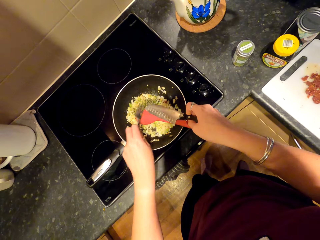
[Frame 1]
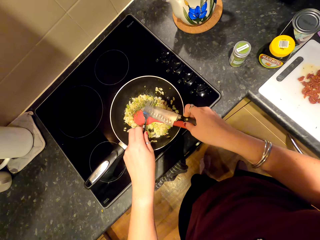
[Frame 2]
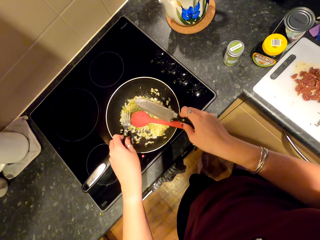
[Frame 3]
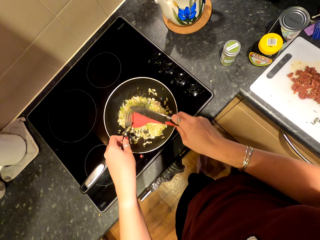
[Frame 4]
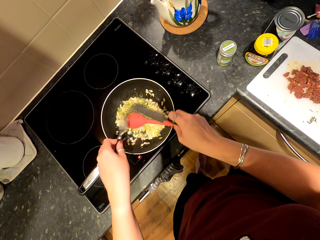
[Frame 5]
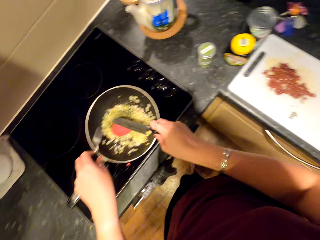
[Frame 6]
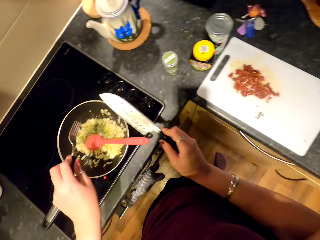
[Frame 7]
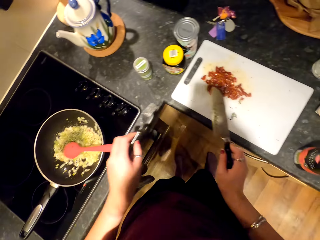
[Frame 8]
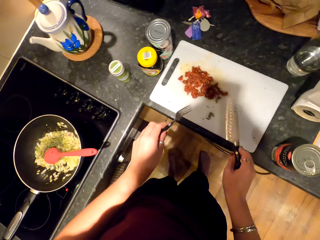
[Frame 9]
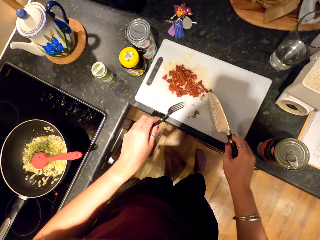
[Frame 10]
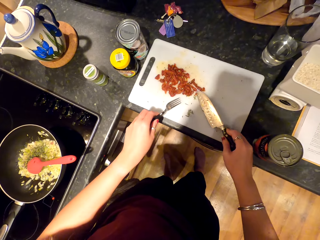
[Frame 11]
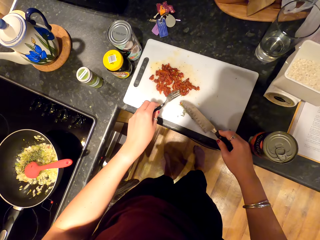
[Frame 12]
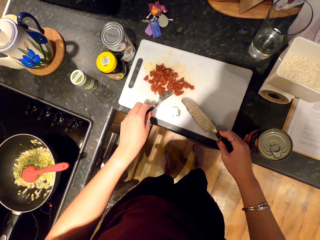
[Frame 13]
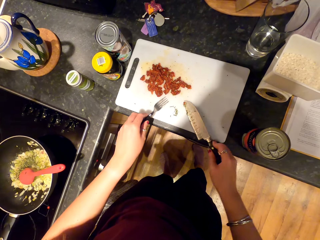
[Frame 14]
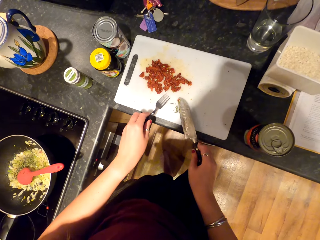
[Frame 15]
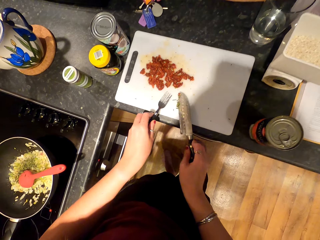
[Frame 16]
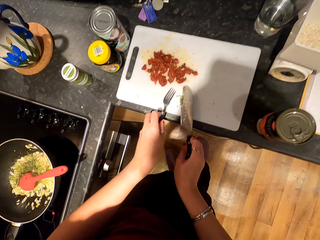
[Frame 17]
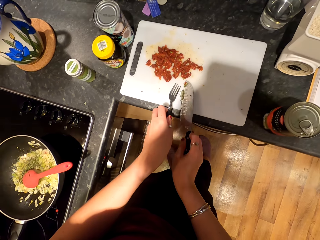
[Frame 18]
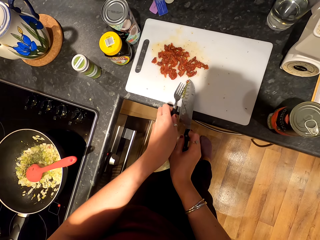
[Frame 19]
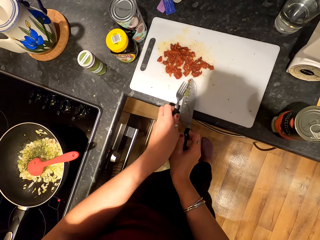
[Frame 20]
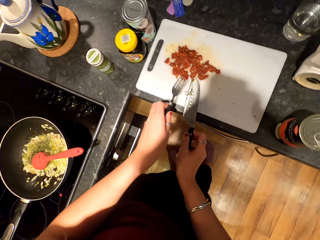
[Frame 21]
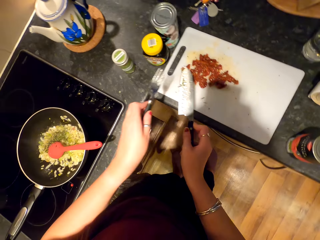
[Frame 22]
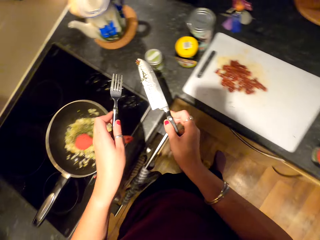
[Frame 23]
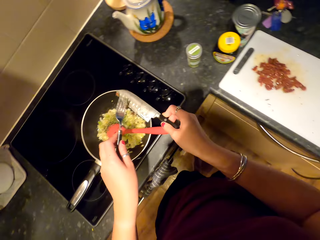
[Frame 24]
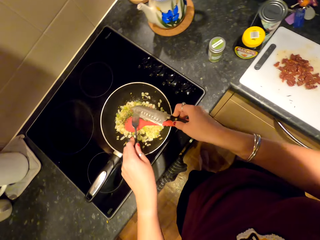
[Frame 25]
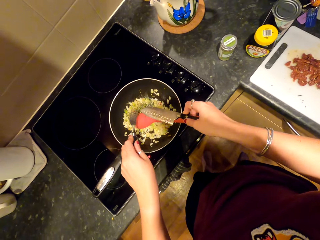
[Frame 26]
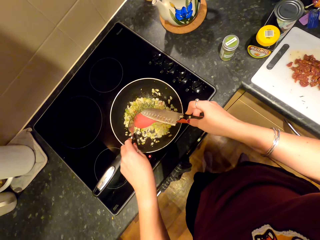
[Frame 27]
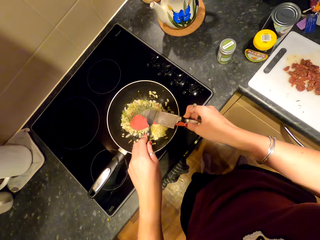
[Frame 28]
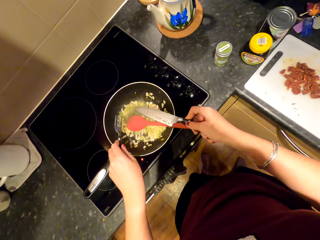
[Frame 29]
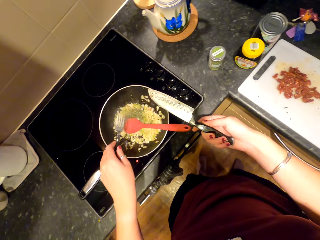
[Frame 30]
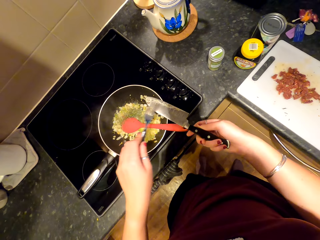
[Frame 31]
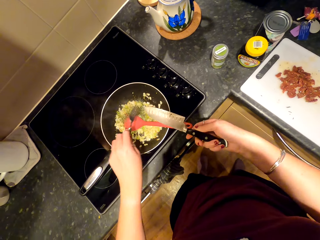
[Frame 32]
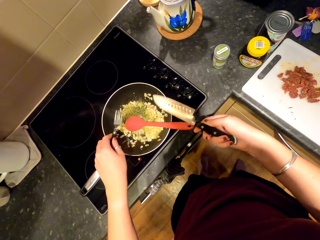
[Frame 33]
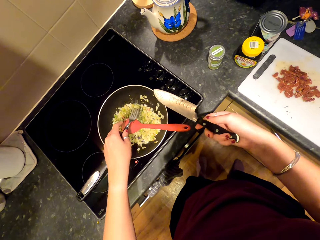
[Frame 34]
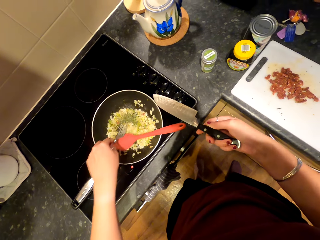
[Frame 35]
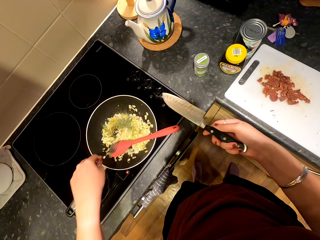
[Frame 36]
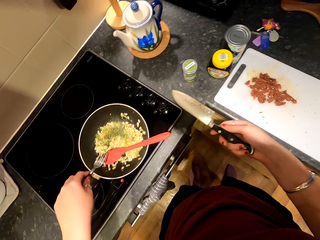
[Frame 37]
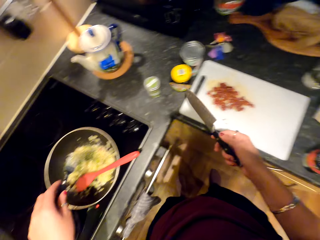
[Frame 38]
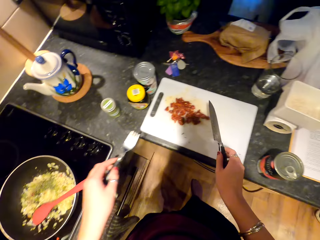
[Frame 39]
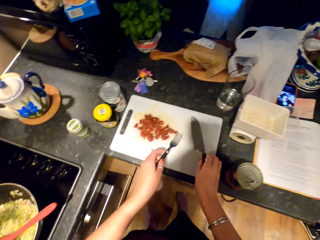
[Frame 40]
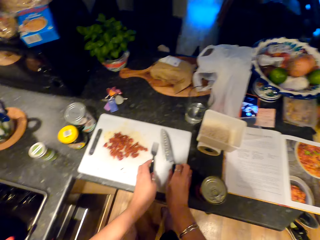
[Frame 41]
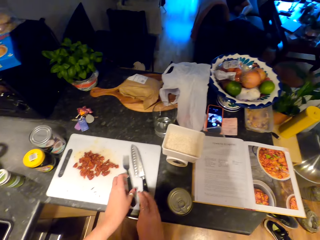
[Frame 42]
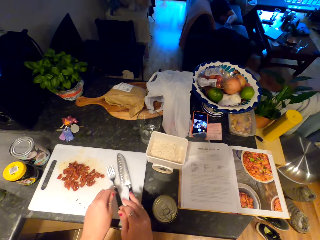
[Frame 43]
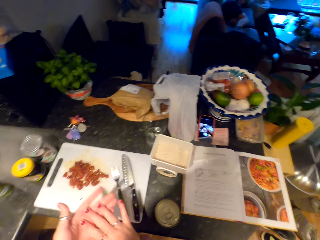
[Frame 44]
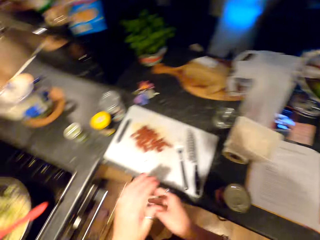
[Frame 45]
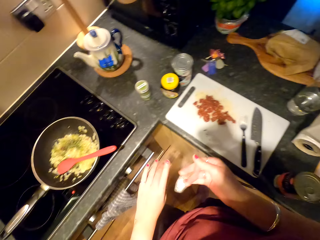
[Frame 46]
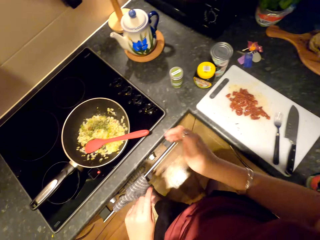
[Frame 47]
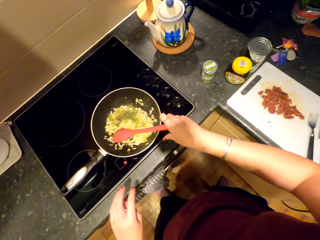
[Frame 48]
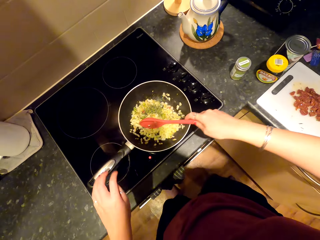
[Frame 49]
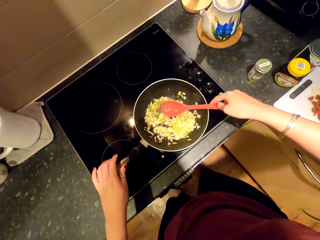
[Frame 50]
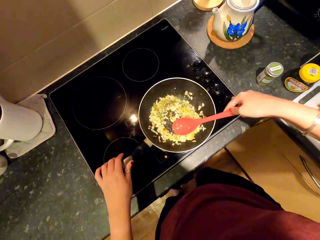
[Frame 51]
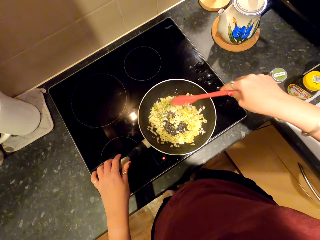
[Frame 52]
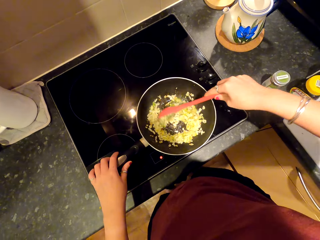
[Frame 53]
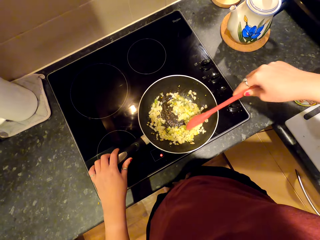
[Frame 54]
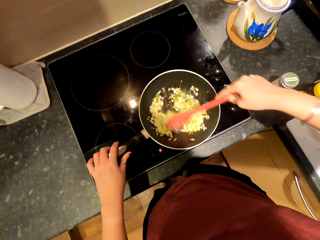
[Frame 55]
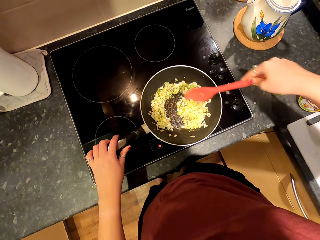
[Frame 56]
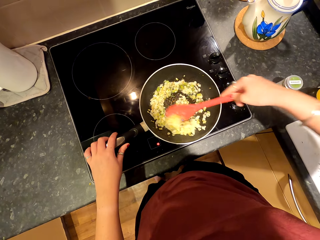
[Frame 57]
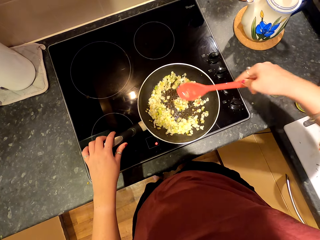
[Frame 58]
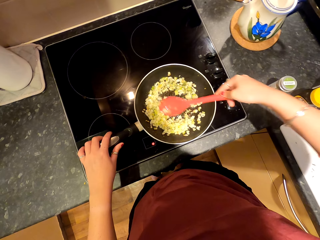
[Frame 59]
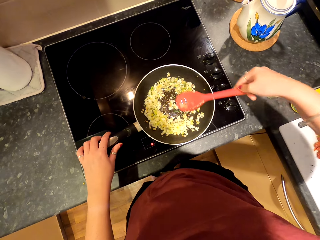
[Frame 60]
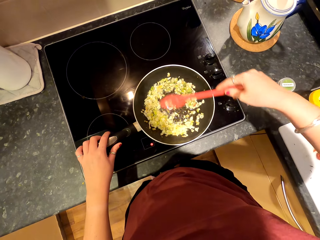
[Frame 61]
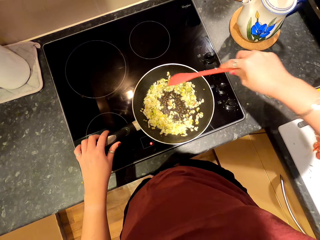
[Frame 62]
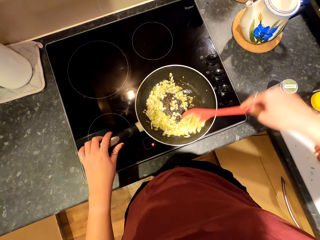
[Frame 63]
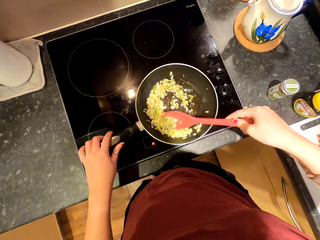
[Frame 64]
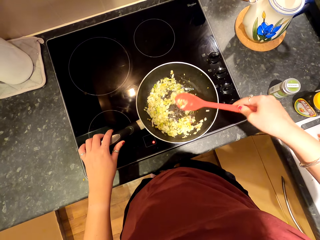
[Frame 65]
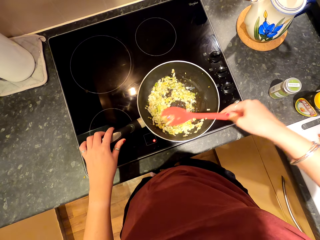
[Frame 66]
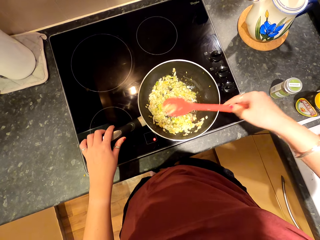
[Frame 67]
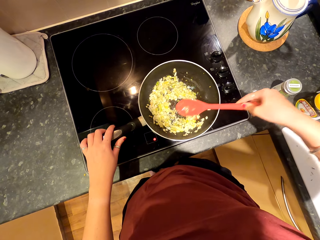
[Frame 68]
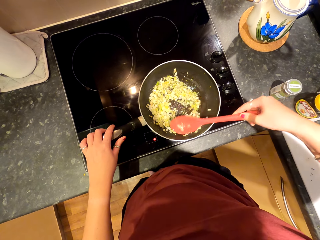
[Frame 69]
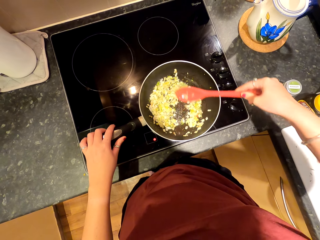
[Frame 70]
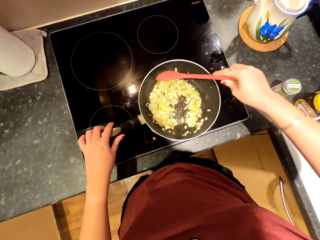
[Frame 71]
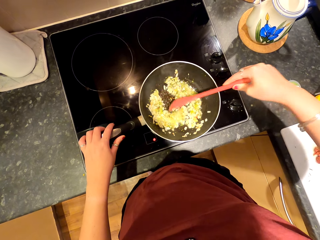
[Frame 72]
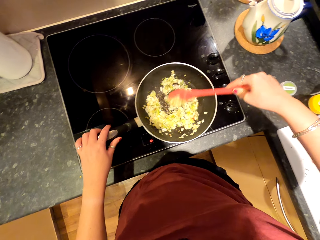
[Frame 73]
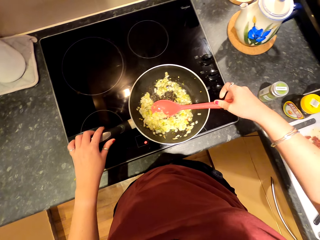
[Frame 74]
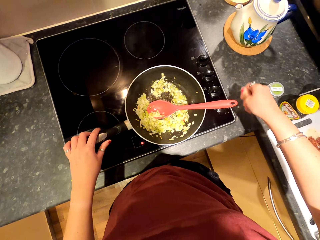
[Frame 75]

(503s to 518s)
The camera wearer lifts up the fork and knife. They pick up the vegetable with the knife. They put the vegetable on the onion in a pan. They lift up the knife and the fork, and place the knife and fork on the chopping board. They rub hands up. They mix up the ingredient.
